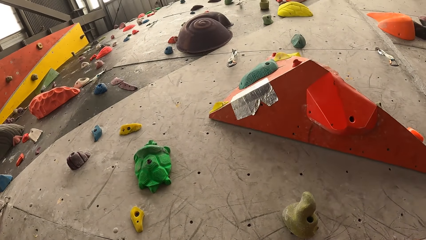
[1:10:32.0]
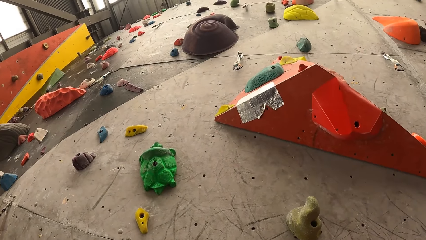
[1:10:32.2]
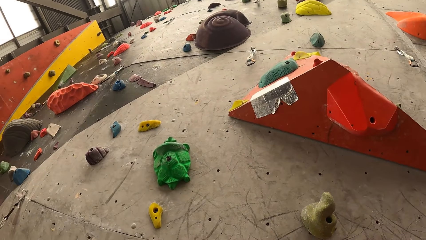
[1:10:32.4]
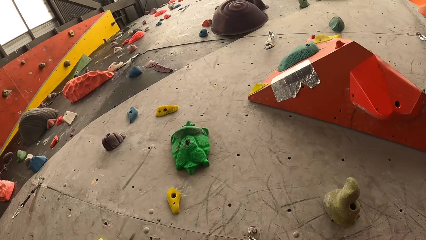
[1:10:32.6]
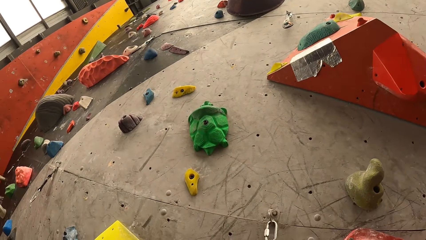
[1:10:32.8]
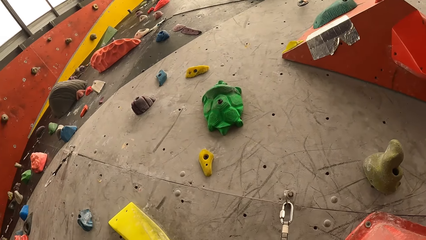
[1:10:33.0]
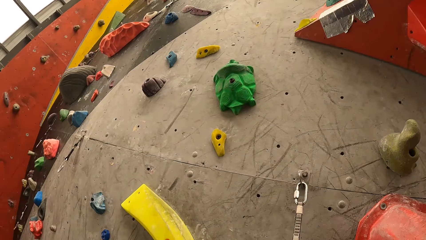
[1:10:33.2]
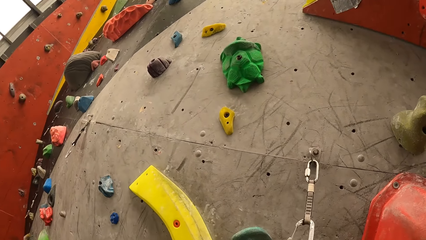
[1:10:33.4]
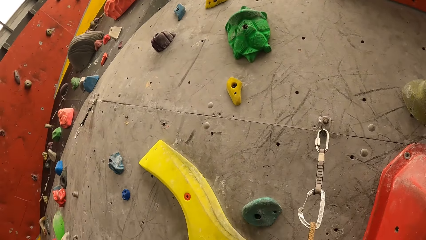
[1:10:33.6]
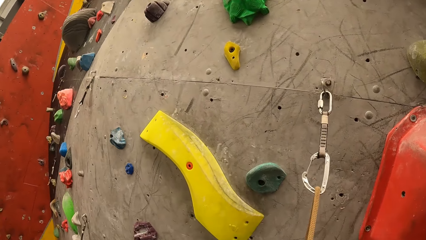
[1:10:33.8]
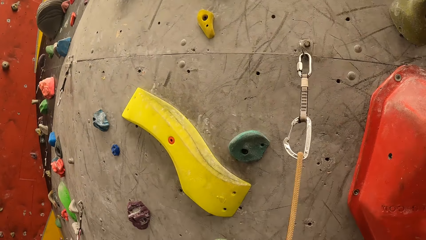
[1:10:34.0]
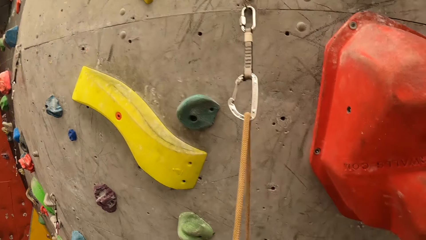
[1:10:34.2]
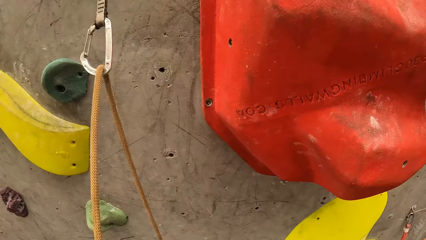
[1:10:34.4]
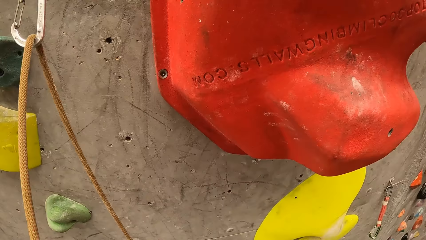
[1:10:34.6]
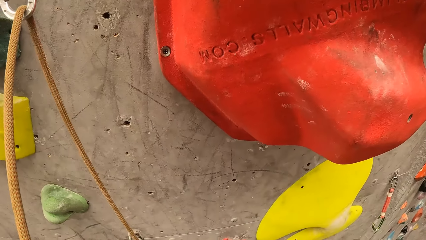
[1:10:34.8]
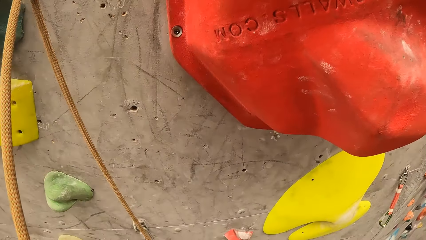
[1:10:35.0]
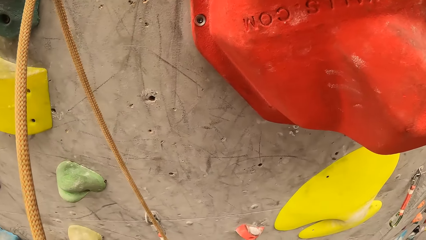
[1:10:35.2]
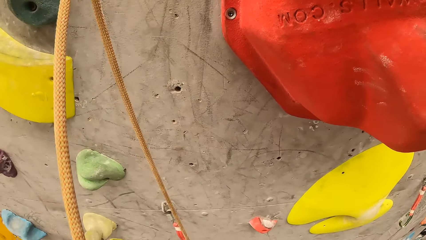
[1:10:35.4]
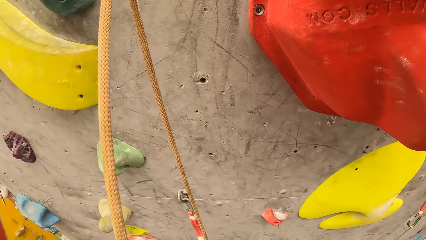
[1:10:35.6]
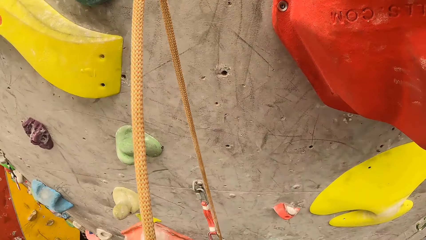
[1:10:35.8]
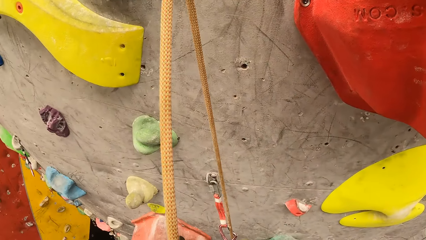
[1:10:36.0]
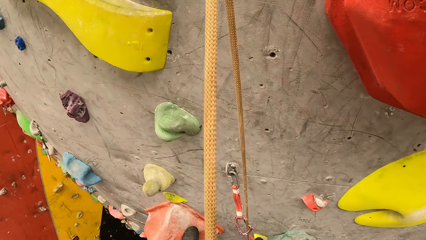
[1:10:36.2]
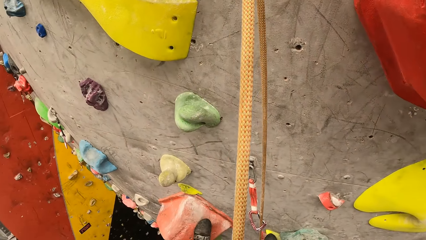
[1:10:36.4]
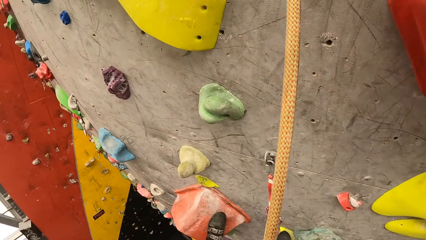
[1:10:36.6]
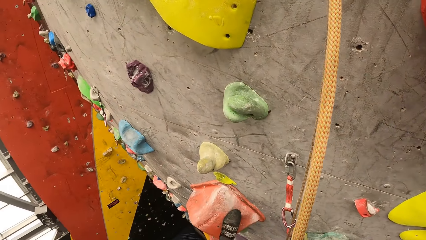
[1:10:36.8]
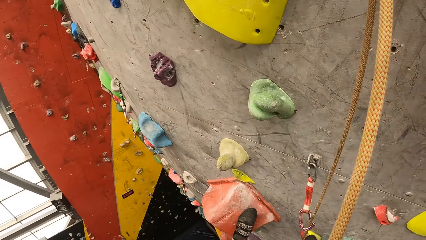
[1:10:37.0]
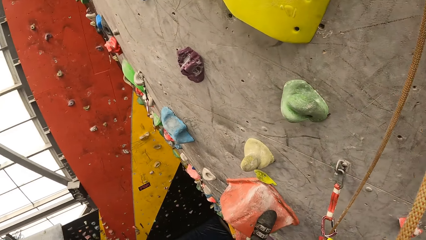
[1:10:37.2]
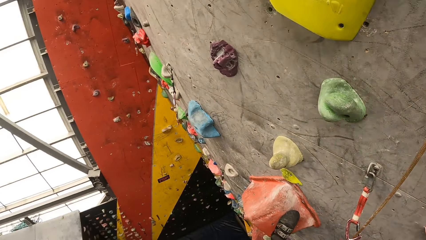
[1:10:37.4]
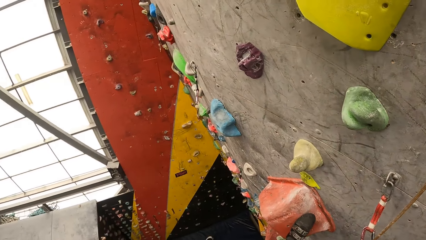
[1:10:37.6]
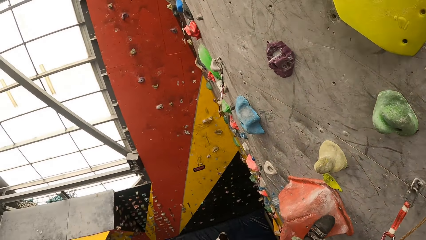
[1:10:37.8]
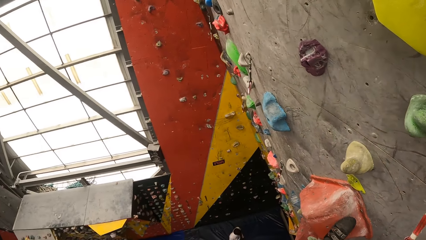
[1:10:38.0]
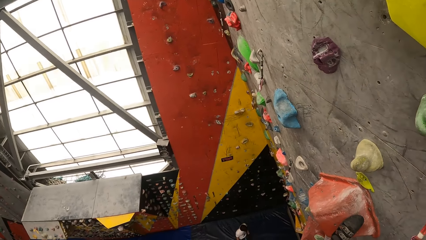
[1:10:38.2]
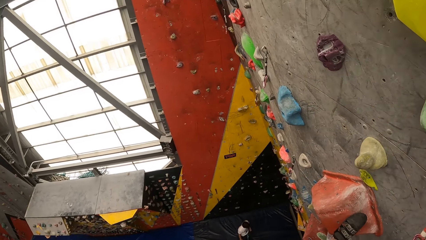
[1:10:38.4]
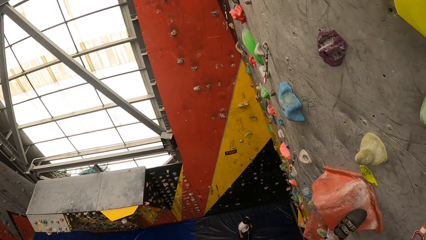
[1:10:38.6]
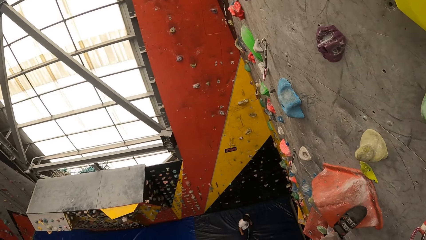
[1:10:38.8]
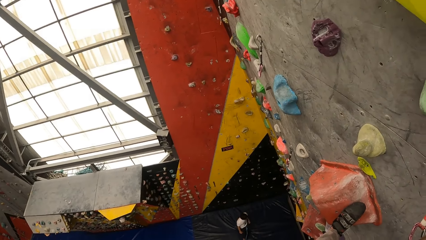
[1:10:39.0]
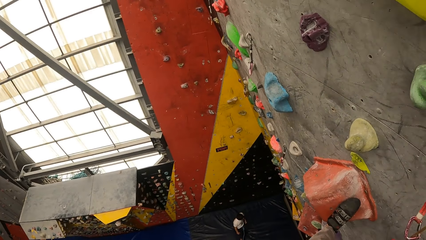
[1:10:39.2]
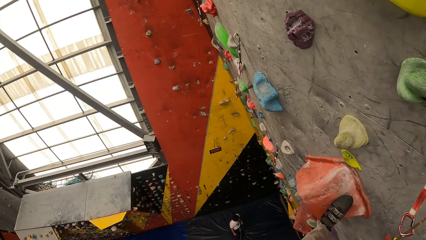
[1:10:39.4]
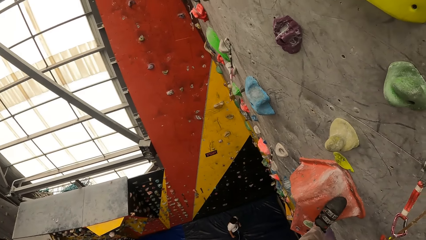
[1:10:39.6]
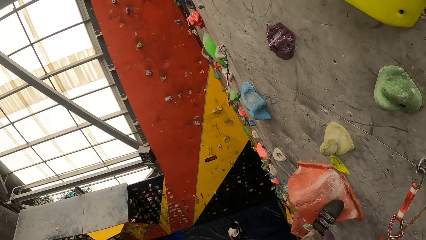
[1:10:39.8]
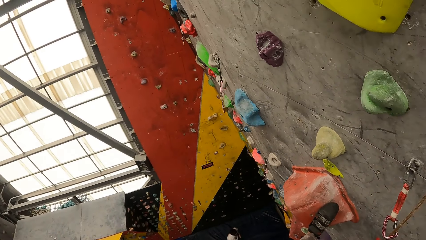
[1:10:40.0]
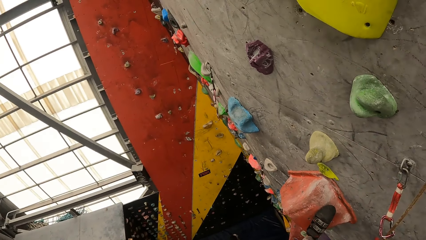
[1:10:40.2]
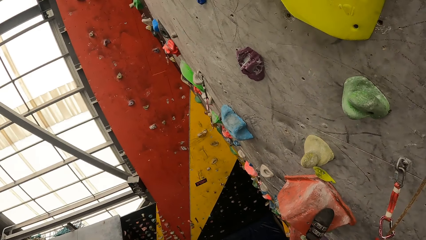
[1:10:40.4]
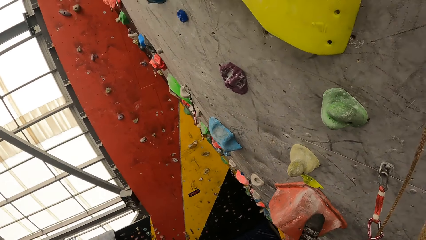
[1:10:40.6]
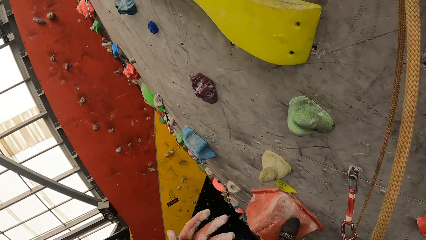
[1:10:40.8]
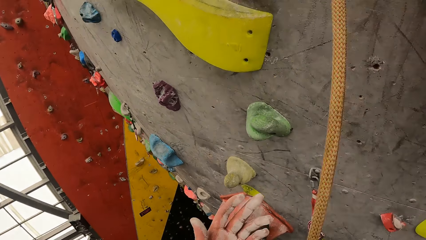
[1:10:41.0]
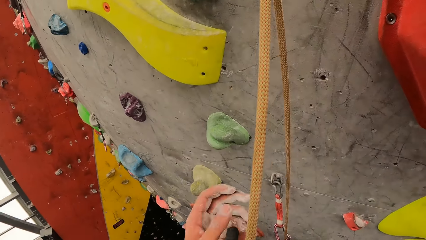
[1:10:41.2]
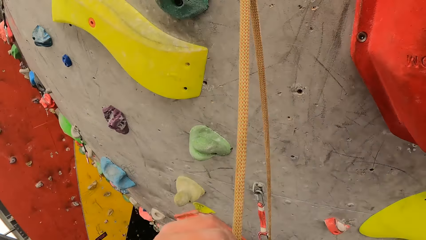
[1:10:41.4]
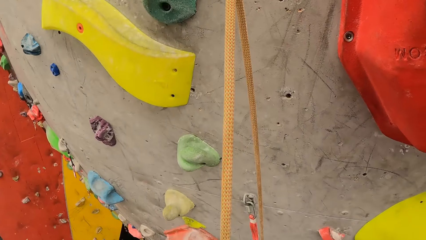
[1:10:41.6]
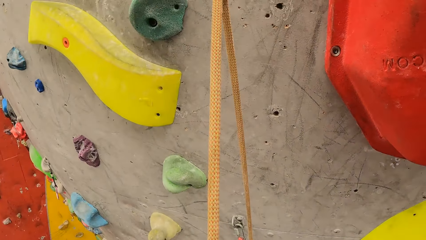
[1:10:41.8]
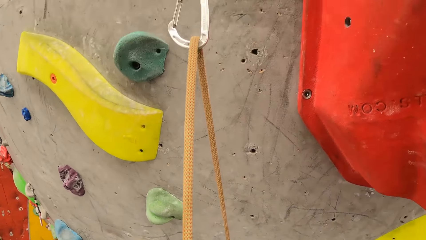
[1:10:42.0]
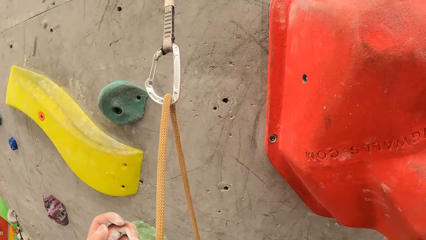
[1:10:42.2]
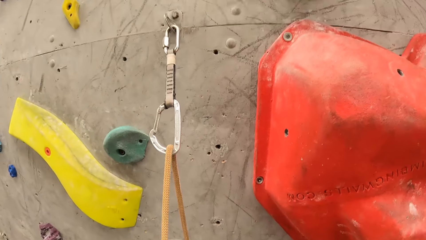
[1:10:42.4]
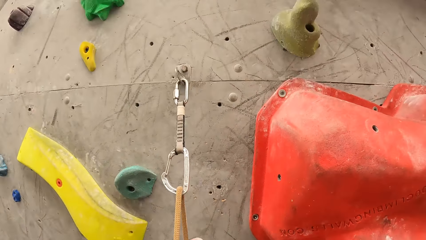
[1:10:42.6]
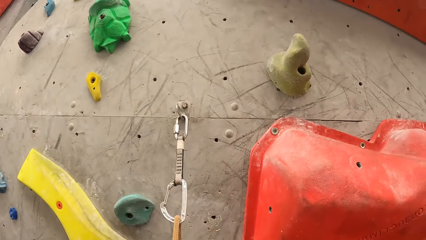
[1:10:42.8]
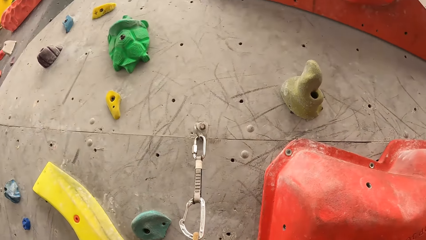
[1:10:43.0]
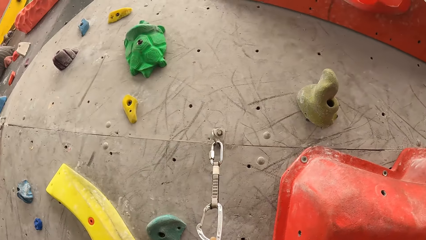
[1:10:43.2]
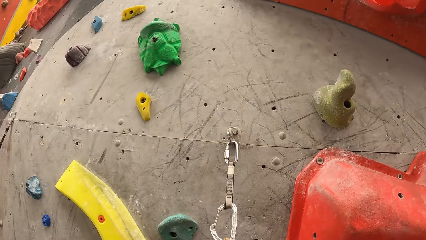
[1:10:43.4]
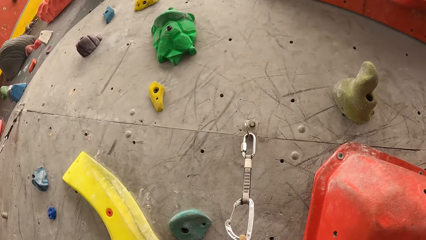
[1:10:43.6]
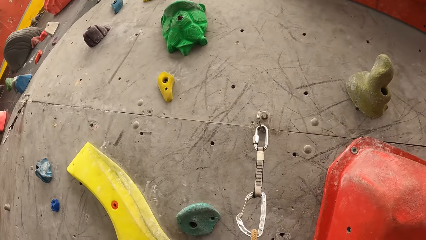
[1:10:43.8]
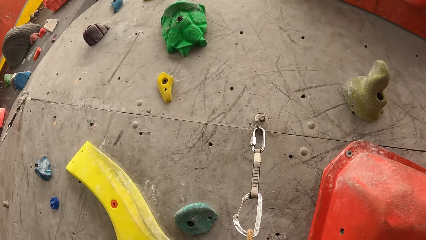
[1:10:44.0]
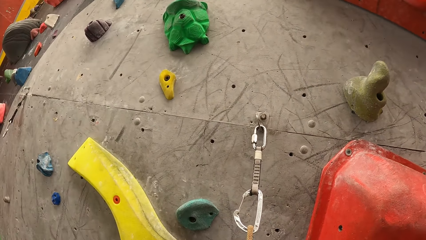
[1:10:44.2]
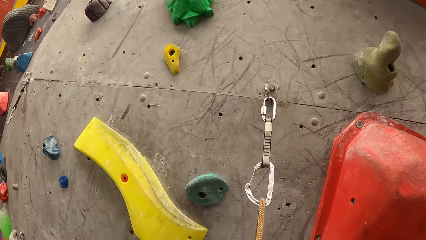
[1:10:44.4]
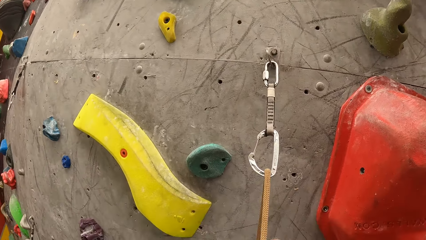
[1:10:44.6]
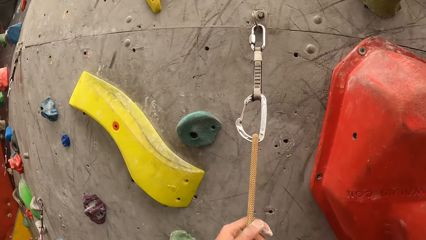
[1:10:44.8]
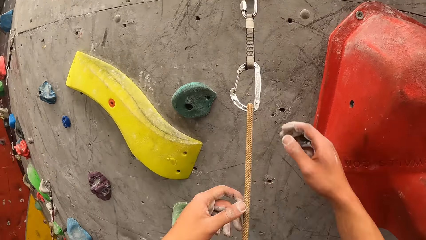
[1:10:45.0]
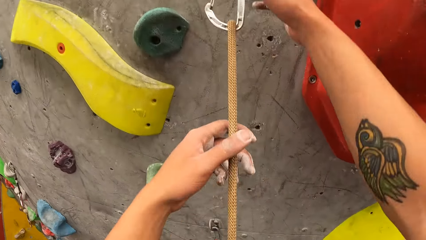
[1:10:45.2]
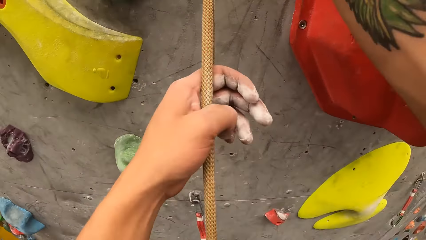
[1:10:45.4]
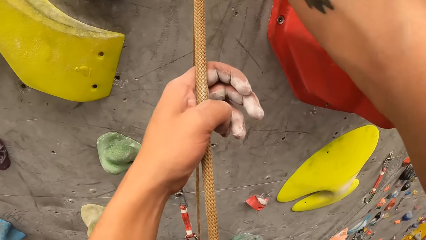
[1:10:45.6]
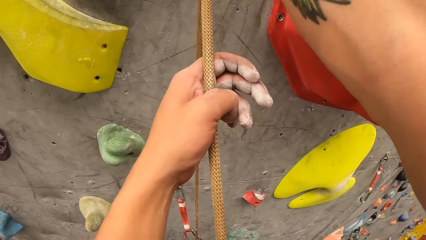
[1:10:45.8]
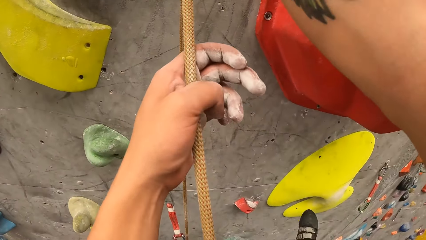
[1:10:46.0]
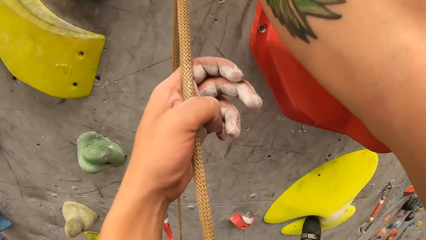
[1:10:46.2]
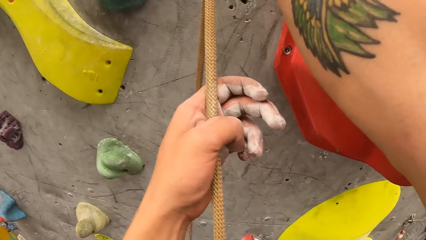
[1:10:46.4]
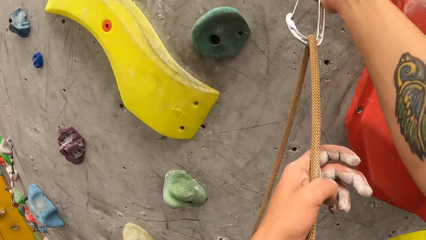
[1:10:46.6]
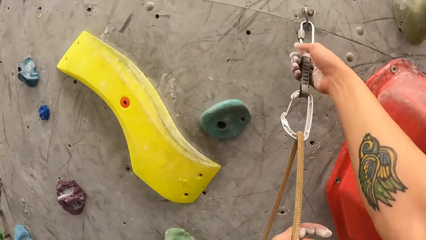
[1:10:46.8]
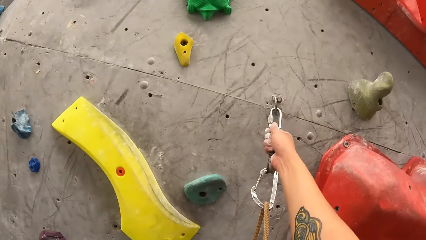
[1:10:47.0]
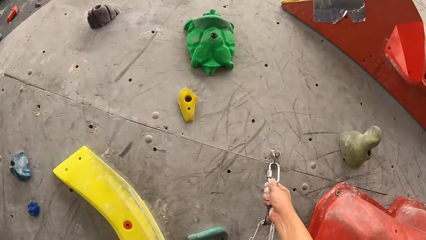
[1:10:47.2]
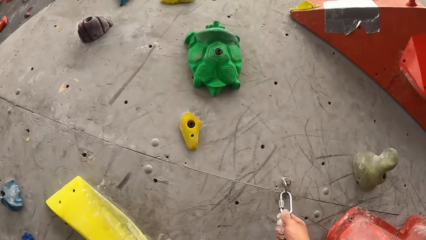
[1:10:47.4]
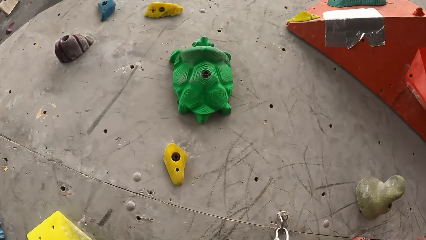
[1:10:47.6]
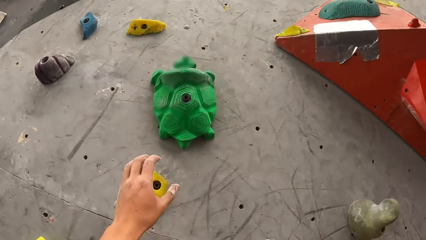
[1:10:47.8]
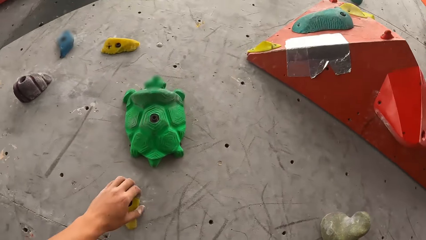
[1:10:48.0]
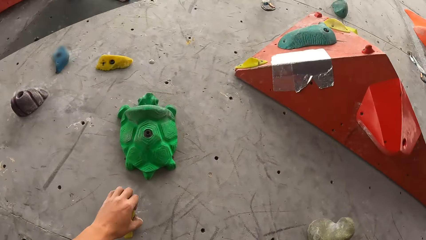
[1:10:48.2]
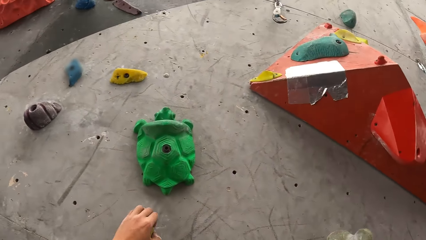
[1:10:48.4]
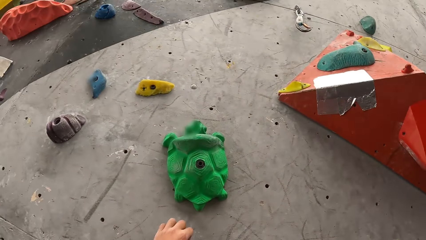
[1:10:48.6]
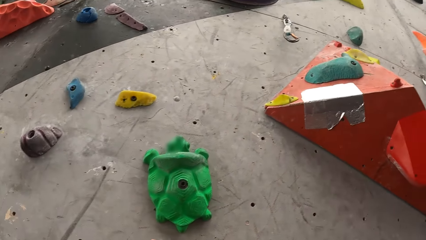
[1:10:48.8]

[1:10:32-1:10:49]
The camera wearer looks around. They climb a climbing wall.
